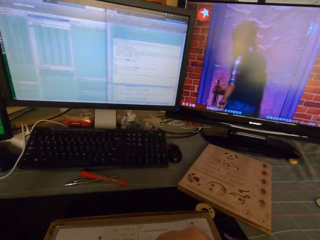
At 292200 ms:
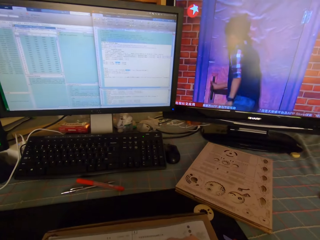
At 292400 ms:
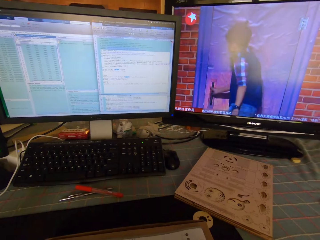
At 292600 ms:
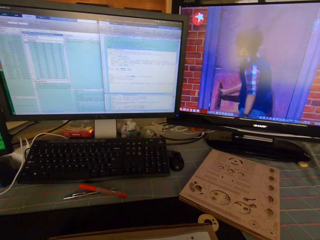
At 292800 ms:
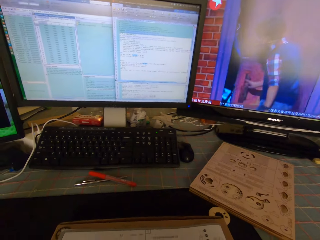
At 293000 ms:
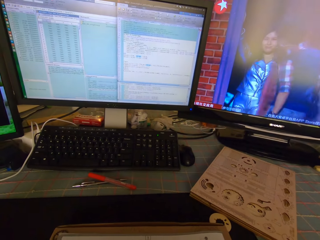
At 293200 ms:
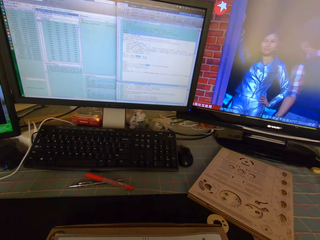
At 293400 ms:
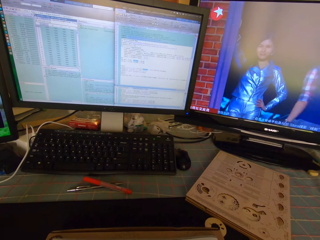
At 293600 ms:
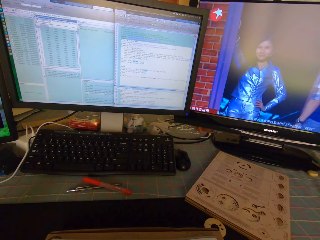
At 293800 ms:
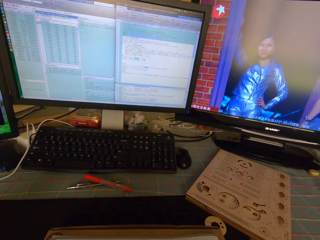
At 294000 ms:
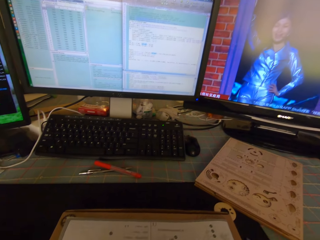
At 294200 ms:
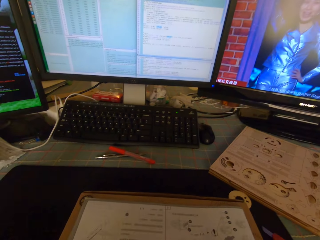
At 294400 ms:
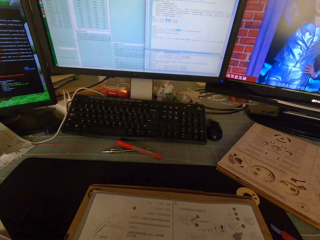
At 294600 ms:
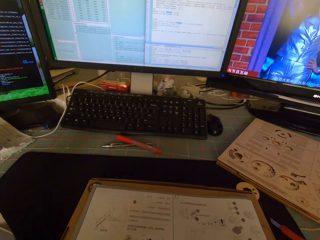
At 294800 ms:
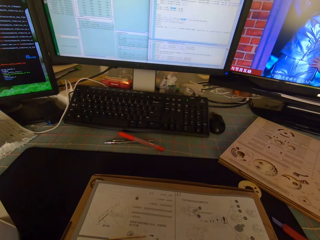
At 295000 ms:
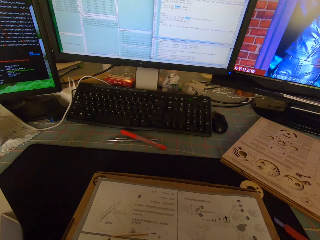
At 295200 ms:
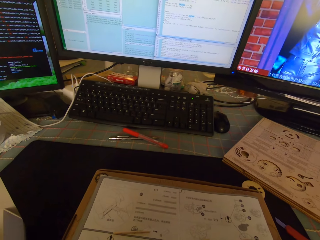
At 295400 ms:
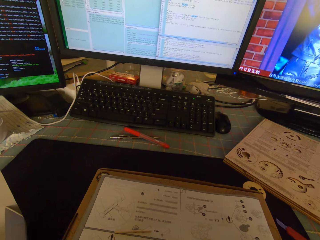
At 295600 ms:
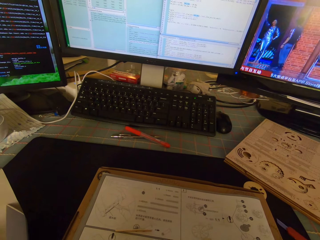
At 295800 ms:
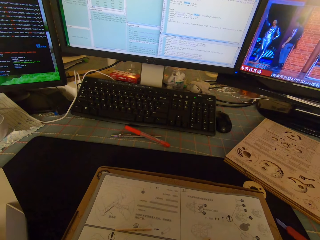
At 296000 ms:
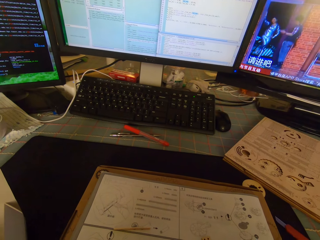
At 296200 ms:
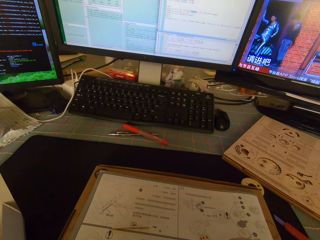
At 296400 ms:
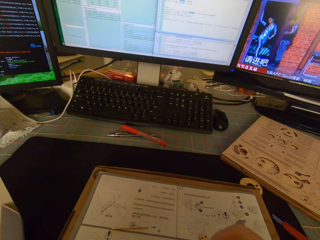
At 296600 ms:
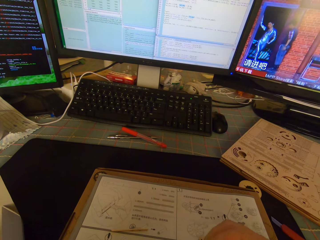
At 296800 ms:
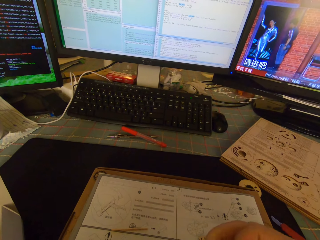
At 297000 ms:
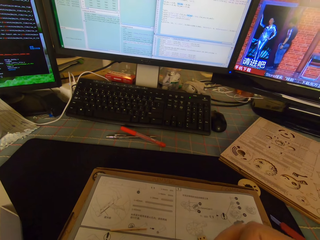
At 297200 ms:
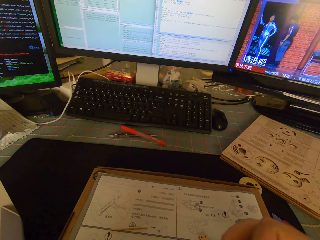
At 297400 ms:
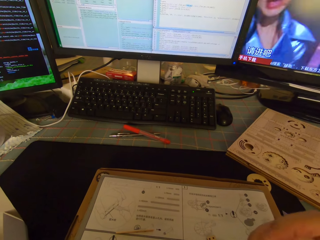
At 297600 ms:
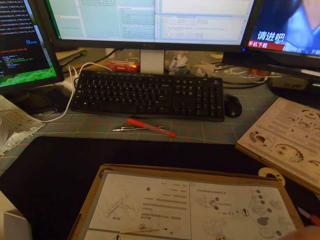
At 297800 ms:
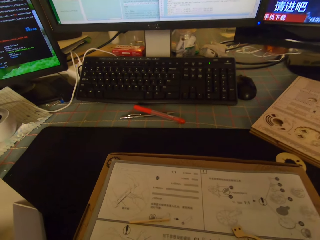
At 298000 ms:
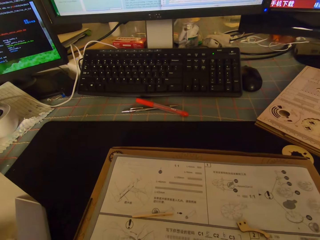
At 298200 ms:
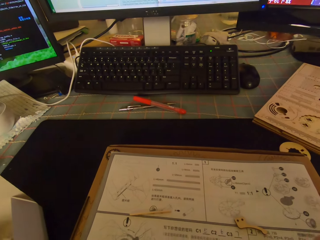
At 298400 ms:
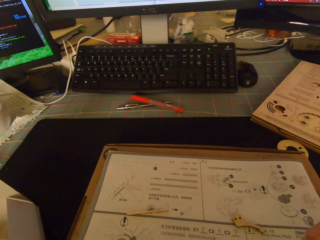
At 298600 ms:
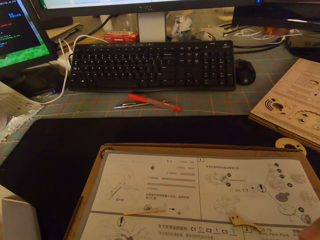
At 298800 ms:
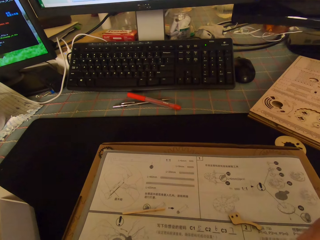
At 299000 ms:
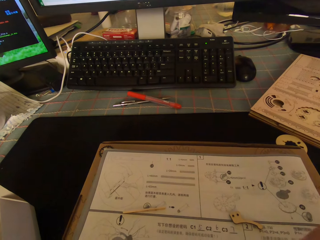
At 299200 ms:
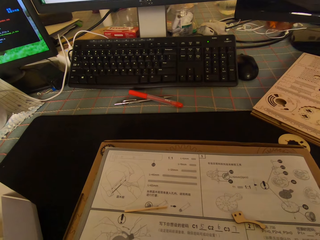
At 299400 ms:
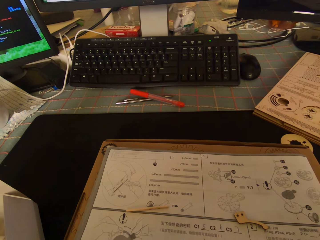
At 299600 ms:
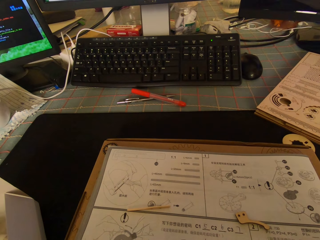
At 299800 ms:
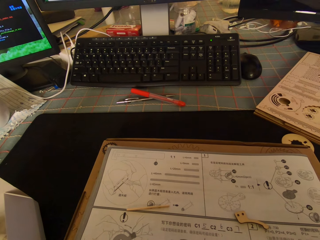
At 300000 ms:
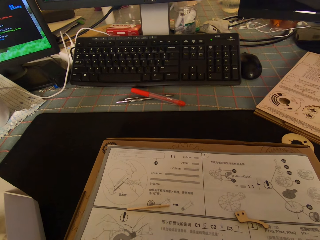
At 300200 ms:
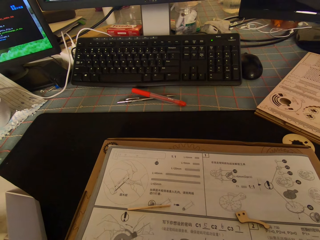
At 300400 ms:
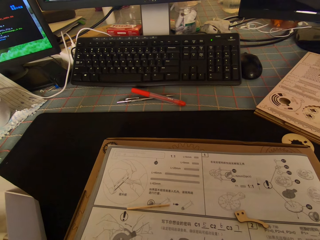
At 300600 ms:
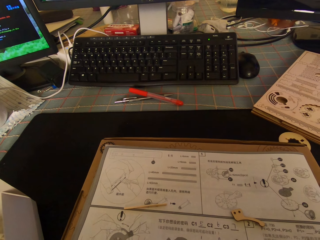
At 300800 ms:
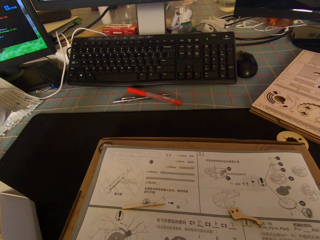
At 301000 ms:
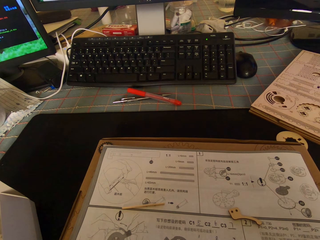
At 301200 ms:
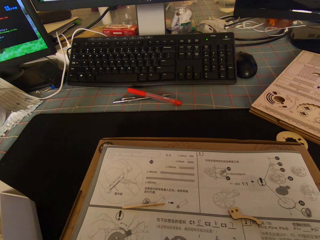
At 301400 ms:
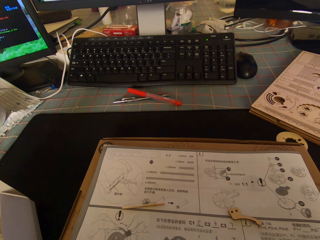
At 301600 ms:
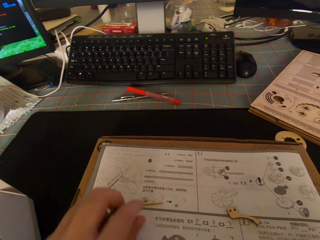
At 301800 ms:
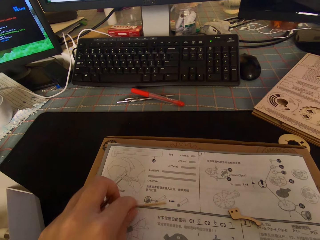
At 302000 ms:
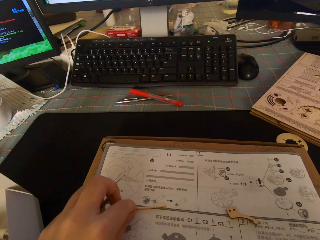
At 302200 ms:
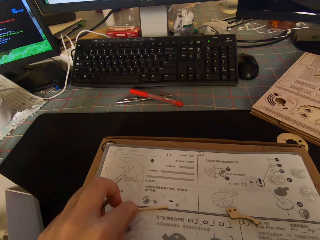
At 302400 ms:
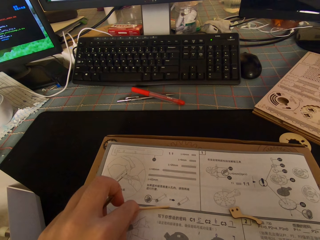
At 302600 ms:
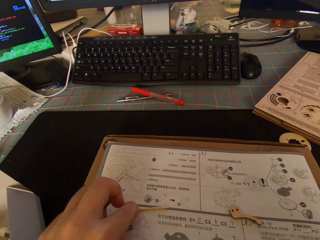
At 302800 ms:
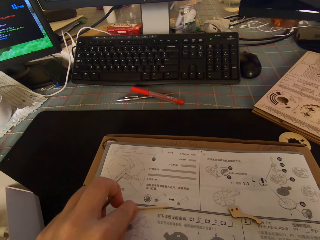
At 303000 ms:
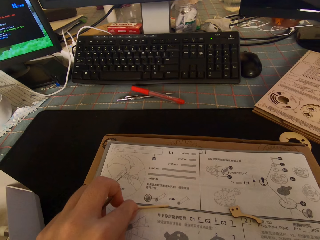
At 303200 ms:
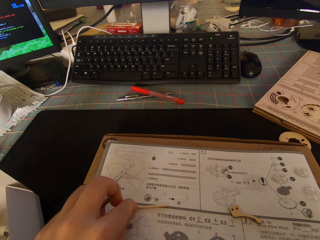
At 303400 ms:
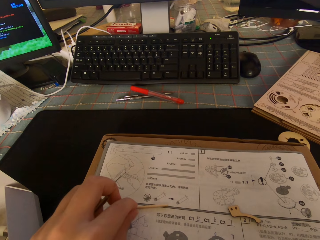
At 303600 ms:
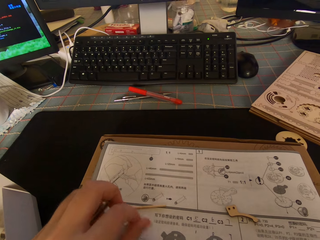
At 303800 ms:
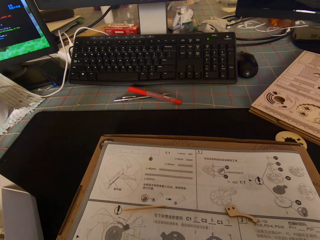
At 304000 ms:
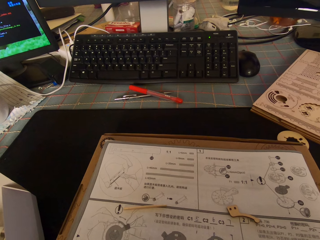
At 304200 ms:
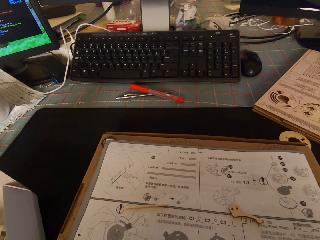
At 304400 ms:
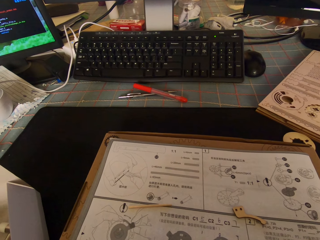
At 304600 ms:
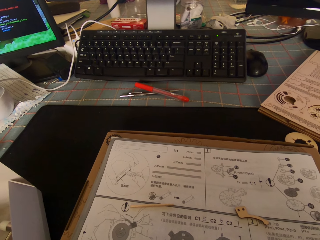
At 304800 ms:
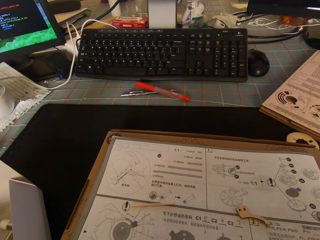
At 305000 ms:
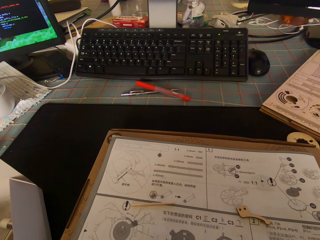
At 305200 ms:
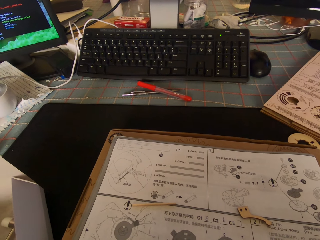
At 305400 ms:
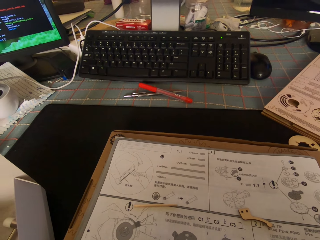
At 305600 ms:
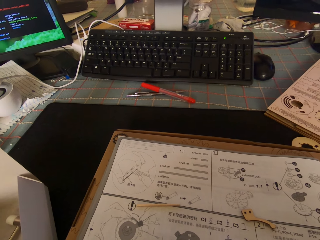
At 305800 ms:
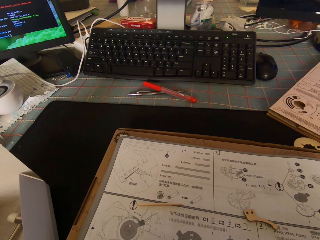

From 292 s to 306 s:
The camera wearer does something. They touch a toothpick on a table.

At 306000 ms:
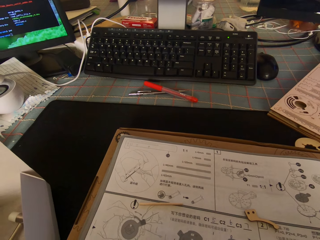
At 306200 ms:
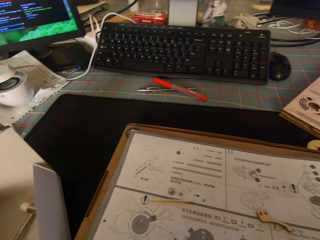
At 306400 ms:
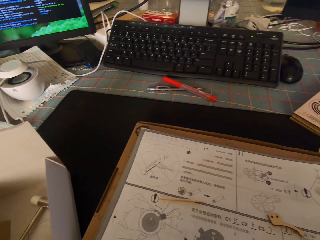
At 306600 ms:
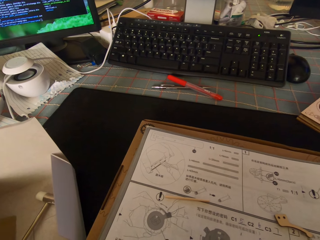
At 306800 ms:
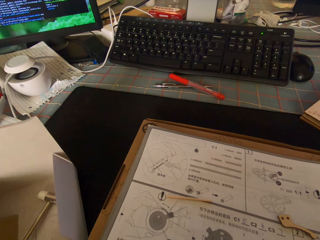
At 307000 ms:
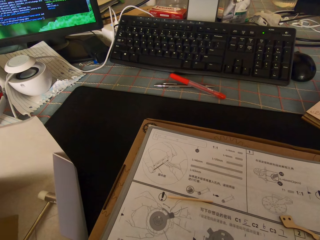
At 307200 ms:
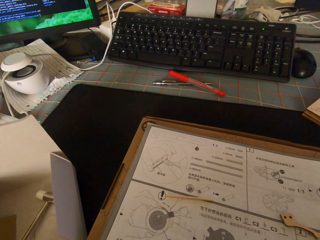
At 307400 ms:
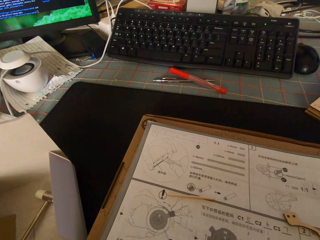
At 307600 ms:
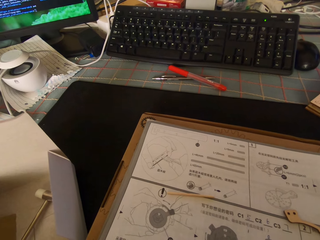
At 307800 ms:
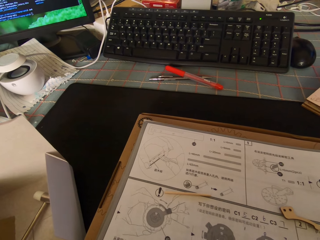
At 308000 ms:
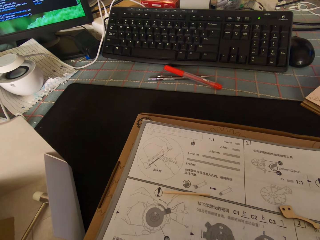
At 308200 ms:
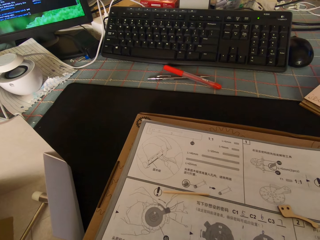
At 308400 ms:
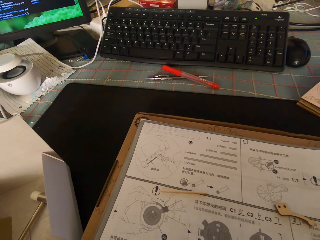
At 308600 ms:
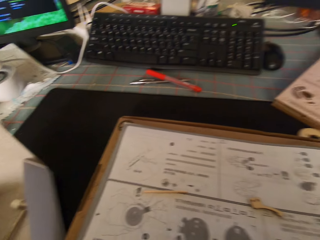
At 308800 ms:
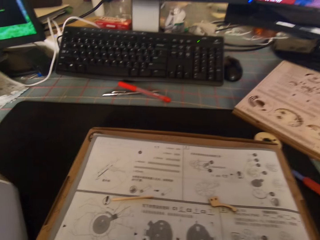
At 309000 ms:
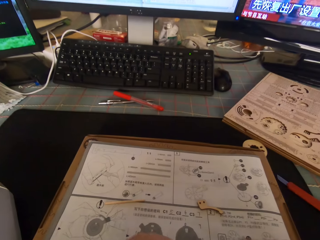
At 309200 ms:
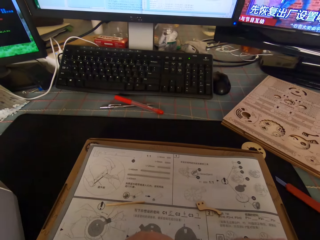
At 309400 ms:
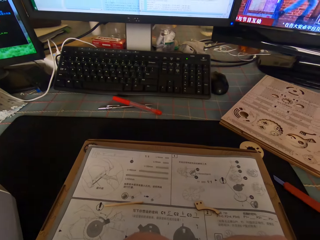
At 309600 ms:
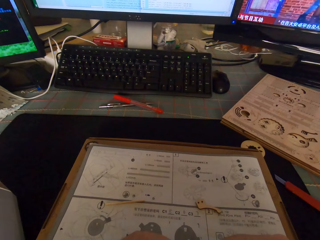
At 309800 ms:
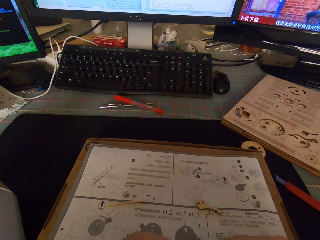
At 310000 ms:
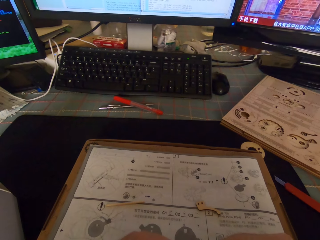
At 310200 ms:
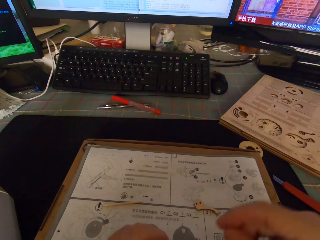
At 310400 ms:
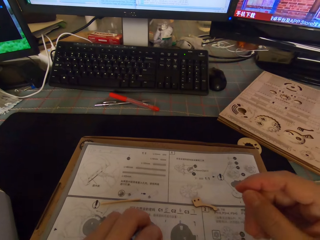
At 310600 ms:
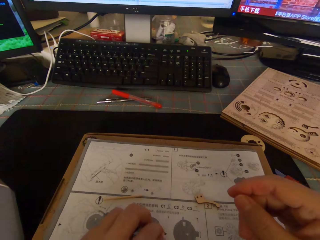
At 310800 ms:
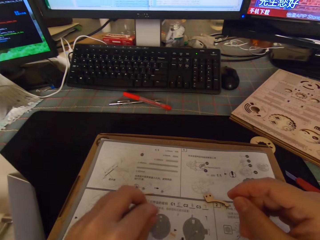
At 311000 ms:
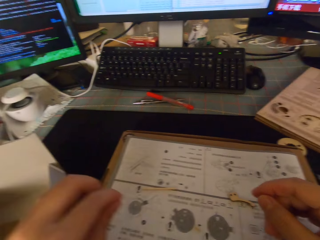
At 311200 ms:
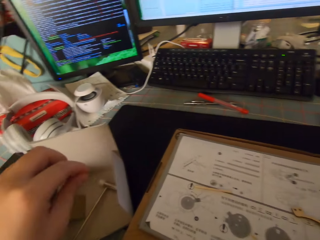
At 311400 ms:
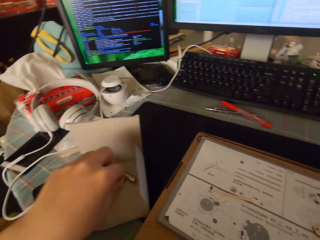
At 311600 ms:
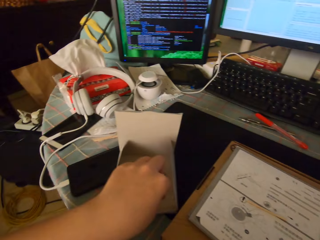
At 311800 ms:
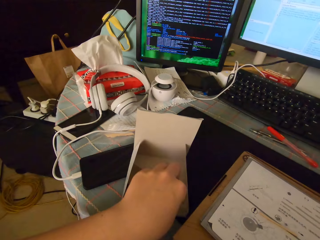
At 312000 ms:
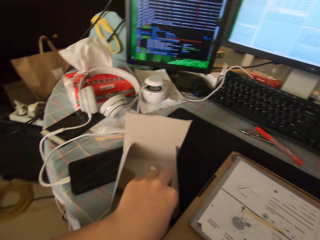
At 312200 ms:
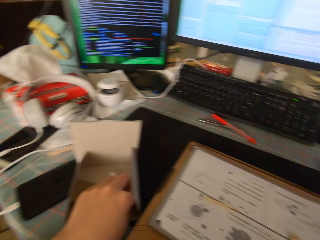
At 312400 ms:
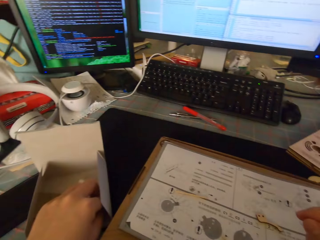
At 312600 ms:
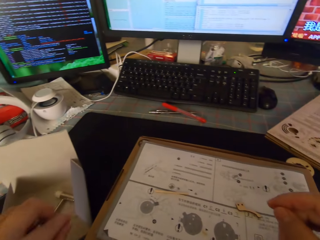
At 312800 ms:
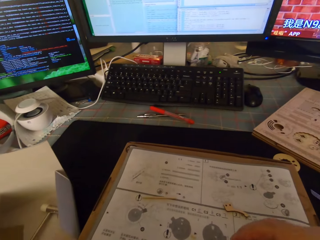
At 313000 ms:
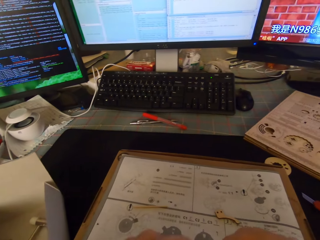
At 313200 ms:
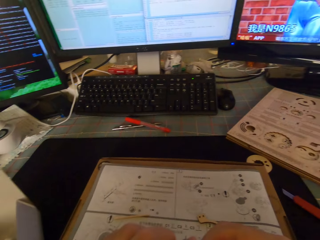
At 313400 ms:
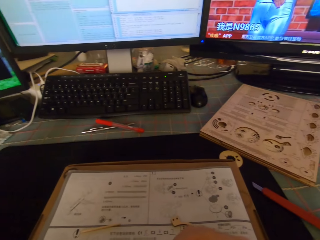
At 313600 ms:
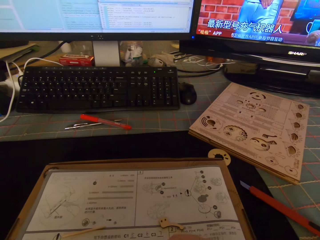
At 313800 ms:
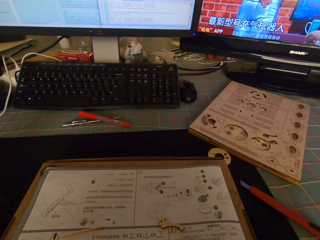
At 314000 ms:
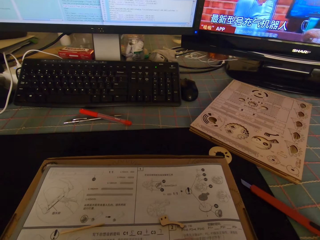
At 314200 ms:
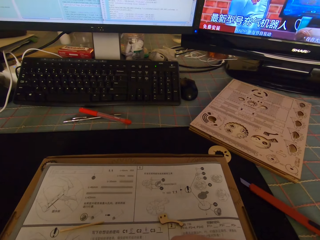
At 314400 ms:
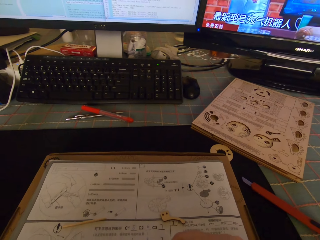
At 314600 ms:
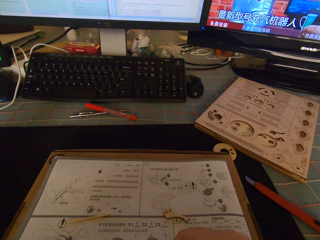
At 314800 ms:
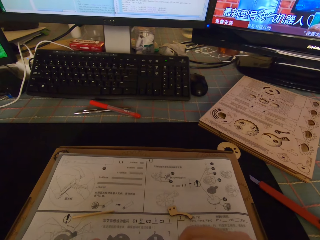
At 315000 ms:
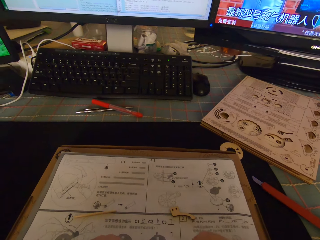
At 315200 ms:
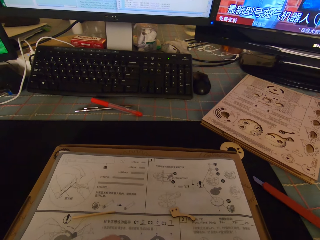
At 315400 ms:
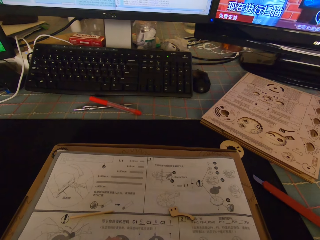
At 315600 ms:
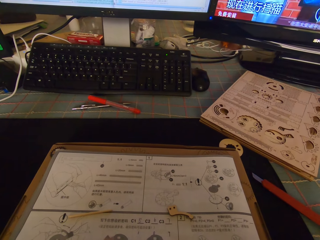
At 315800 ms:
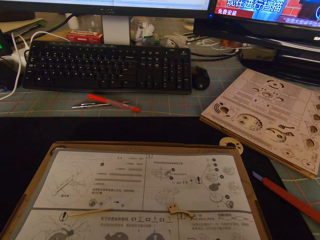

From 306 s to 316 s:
The camera wearer moves their hands. They pick up another screw from the white carton.
